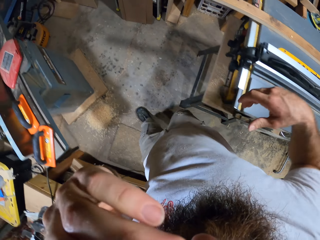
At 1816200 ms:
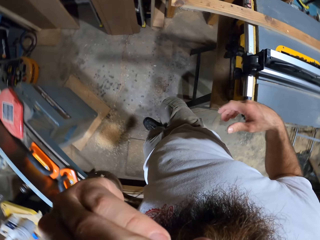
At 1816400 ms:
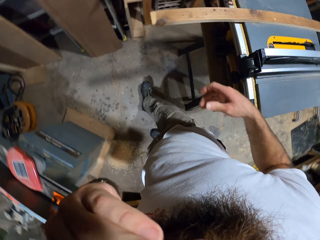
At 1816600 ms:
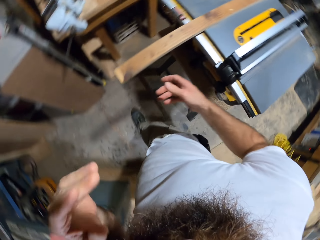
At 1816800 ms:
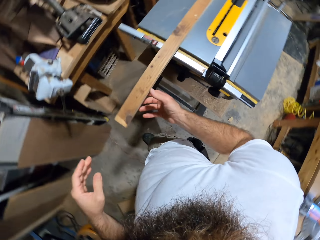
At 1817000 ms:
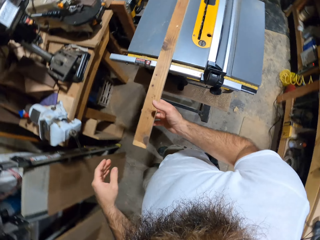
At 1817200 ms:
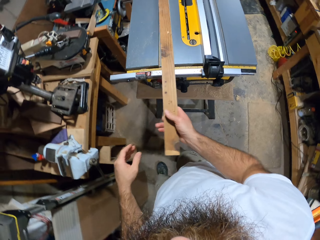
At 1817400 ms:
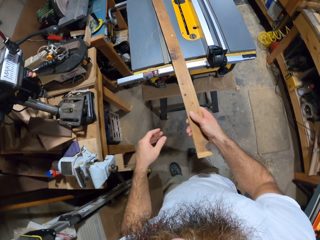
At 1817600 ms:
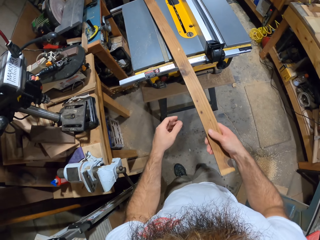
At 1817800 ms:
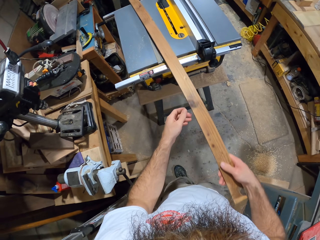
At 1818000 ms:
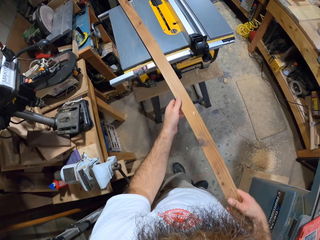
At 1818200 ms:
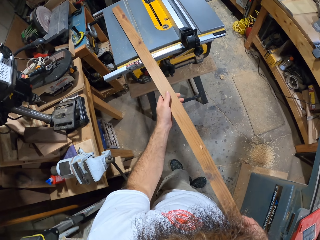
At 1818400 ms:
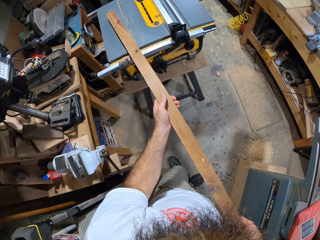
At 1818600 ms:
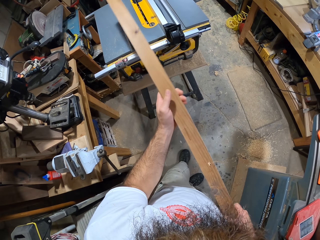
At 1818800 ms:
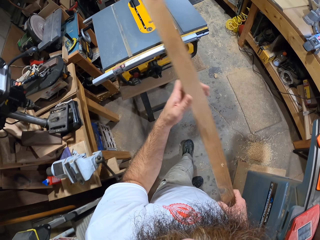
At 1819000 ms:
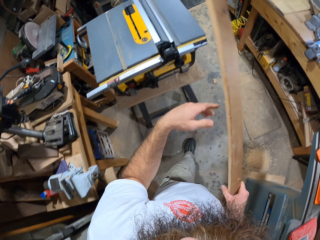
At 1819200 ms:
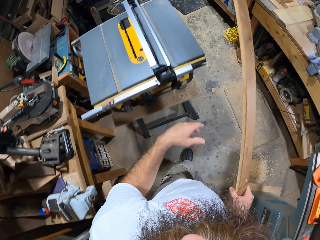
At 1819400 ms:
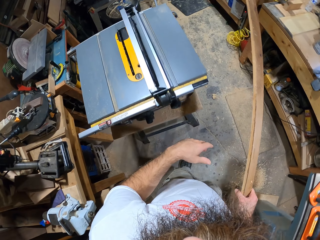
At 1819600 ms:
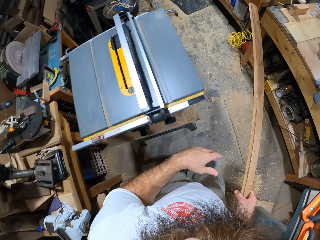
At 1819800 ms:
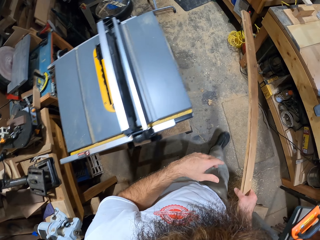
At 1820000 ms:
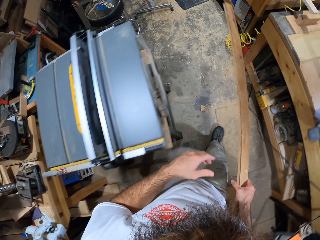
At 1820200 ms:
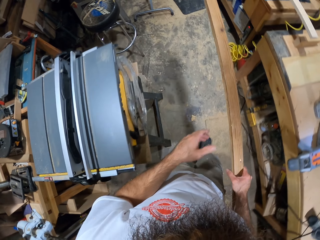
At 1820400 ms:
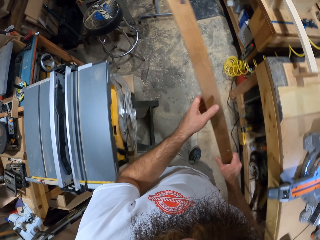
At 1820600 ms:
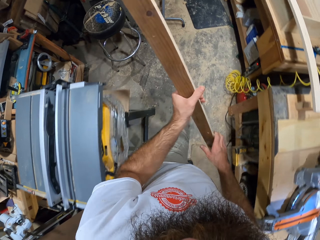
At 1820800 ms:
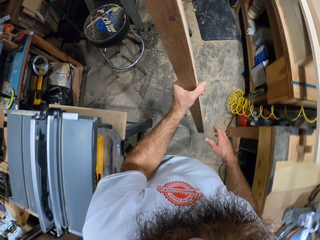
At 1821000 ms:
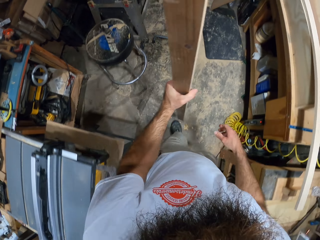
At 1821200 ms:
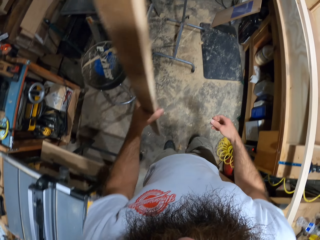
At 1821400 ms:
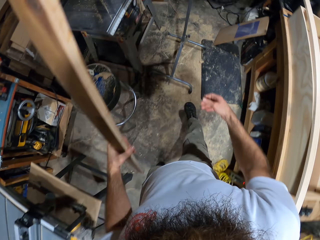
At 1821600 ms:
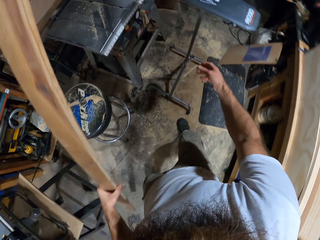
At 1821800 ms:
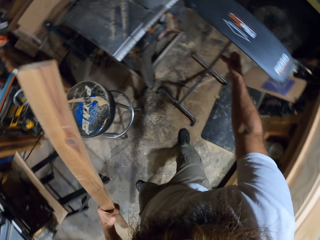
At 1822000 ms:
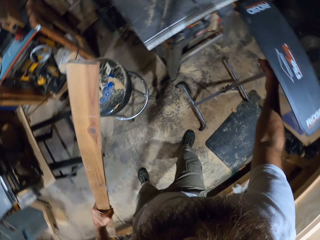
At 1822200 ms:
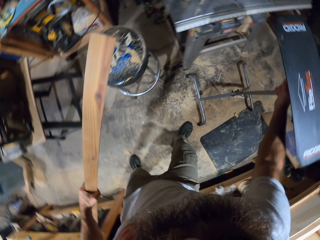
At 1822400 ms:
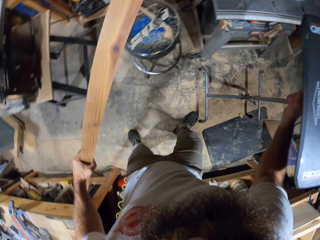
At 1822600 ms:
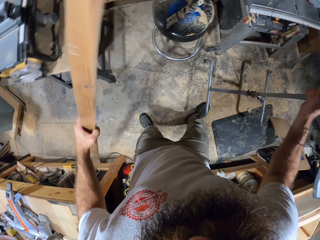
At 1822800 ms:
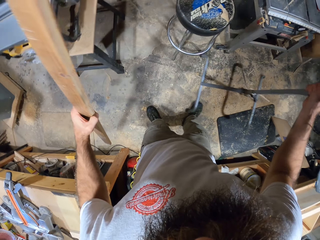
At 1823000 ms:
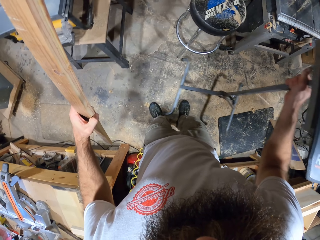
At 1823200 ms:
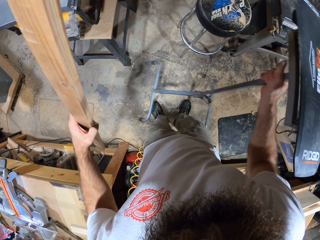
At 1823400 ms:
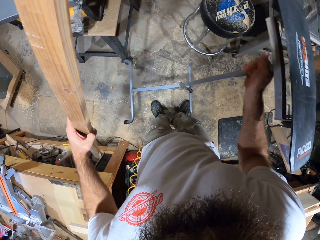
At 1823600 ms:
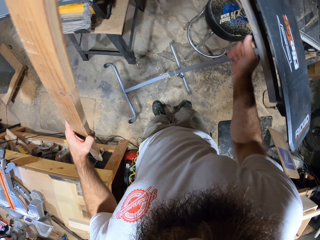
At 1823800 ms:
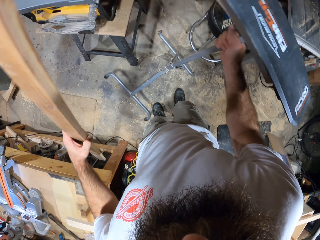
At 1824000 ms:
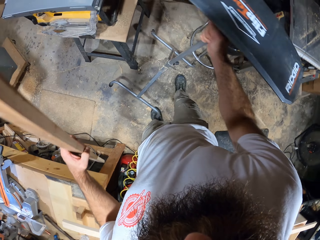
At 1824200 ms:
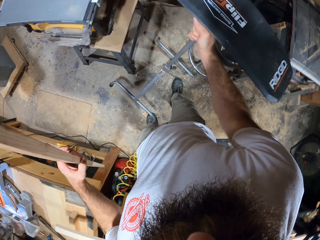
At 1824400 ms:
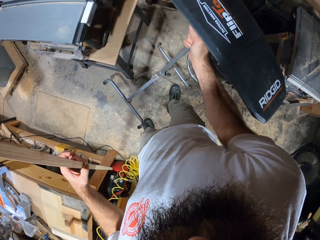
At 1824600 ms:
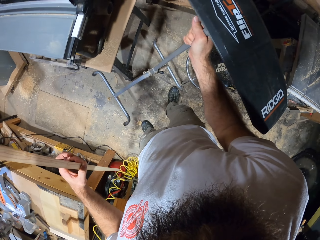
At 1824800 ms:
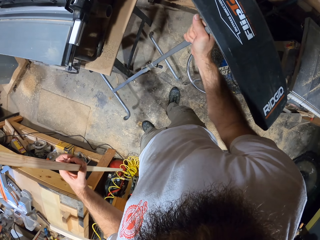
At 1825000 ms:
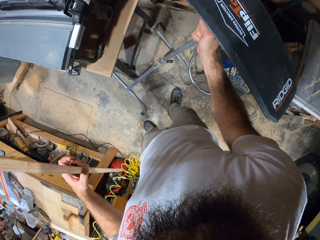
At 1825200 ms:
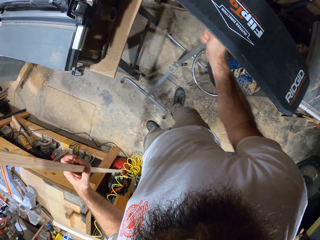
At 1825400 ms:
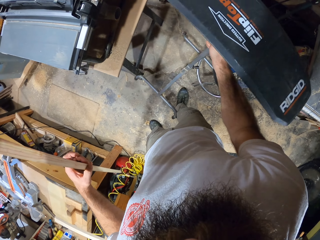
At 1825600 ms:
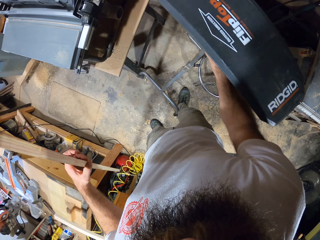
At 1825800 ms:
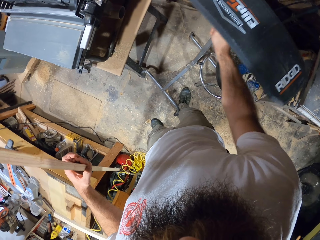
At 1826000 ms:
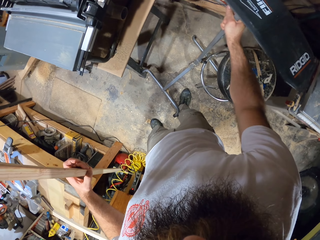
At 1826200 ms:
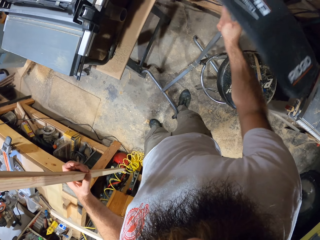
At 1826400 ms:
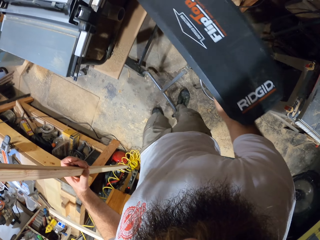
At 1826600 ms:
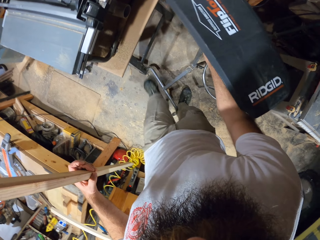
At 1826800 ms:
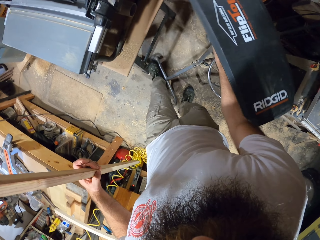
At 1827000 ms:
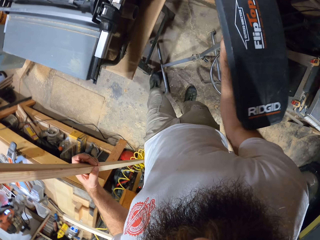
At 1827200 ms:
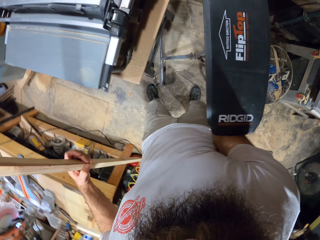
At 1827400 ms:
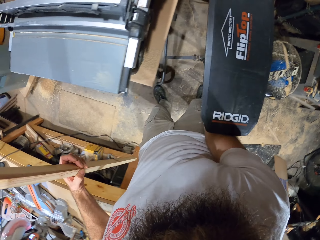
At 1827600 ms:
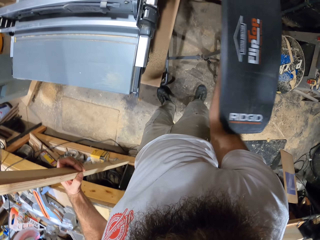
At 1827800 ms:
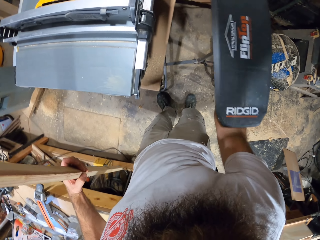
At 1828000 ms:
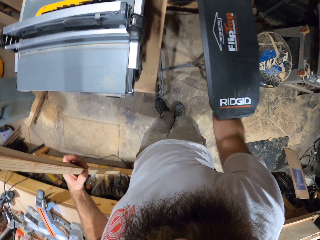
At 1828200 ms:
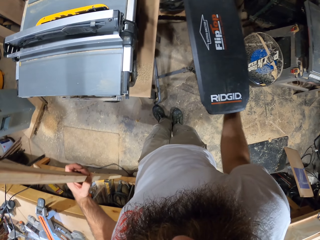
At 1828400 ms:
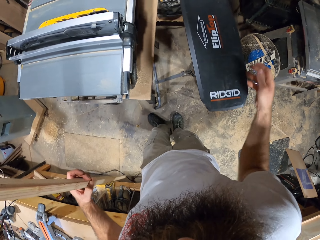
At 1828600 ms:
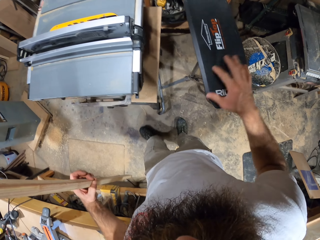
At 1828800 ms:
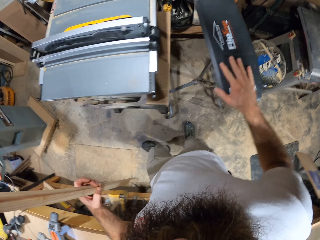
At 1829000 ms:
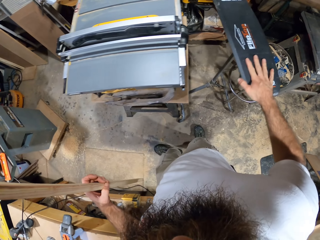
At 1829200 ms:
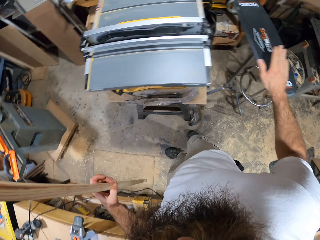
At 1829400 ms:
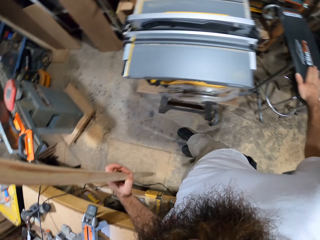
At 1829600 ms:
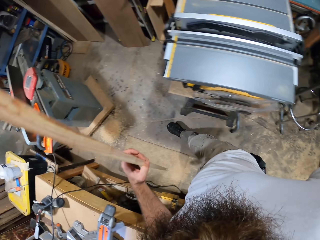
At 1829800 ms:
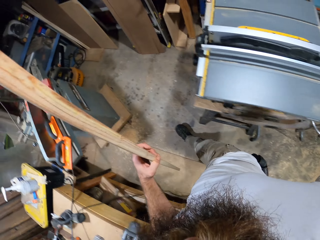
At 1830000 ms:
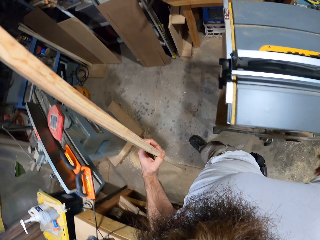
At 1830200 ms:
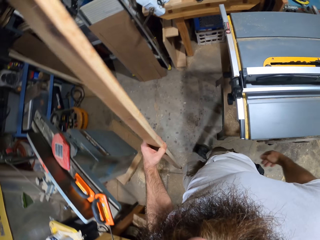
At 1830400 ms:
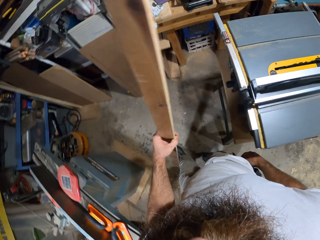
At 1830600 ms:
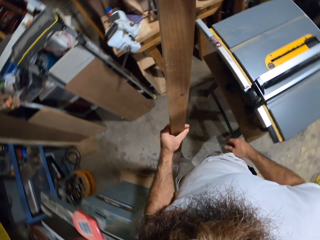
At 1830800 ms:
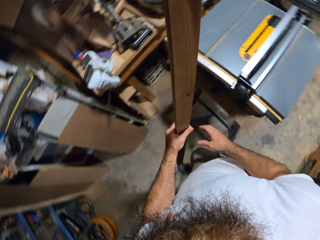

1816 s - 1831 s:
The camera wearer removes the plank of wood from the table saw with both hands. He removes his left hand from the plank of wood in his right hand. He passes the plank of wood in his right hand to his left hand. He lifts the work support stand with his right hand. He places the work support stand beside the table saw with his right hand. He taps his right hand on the work support stand.

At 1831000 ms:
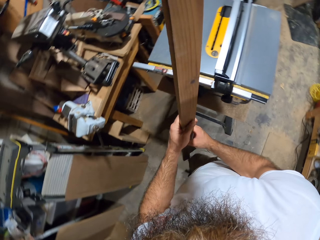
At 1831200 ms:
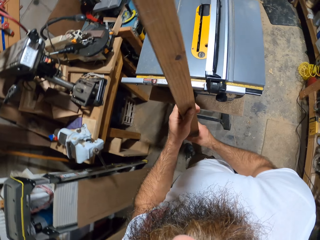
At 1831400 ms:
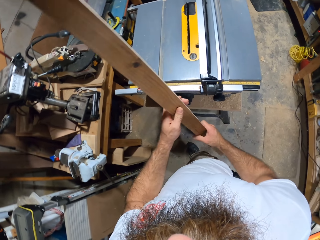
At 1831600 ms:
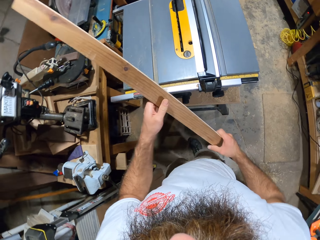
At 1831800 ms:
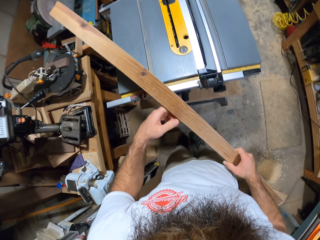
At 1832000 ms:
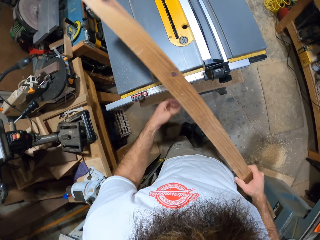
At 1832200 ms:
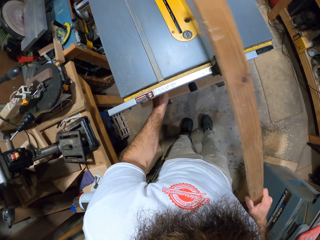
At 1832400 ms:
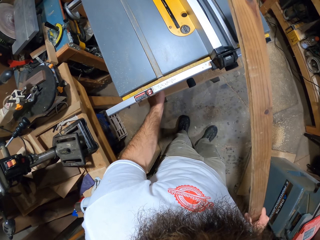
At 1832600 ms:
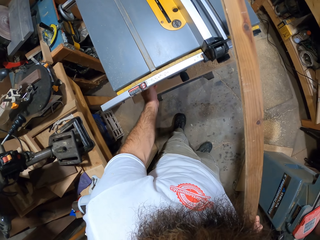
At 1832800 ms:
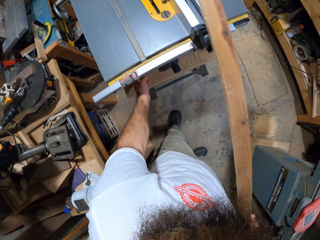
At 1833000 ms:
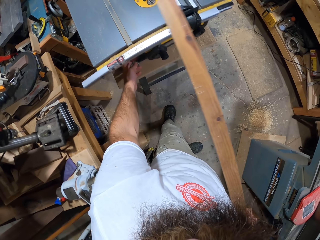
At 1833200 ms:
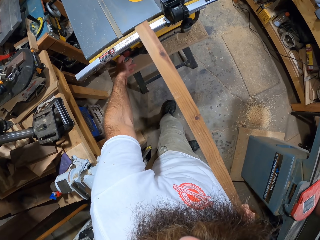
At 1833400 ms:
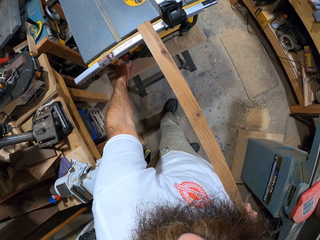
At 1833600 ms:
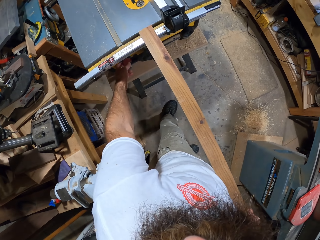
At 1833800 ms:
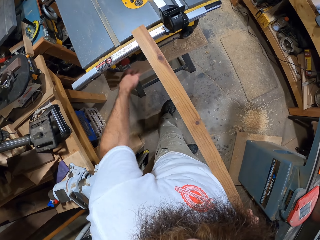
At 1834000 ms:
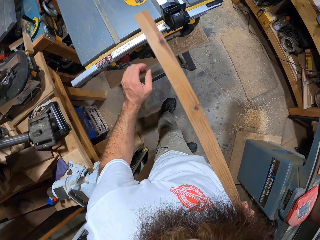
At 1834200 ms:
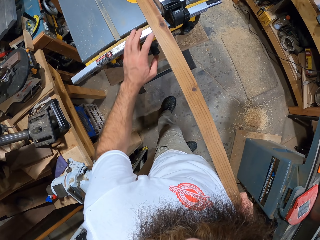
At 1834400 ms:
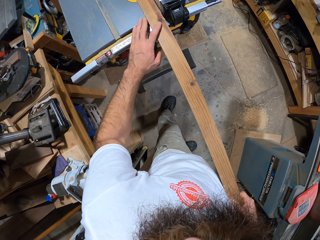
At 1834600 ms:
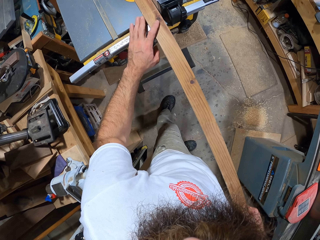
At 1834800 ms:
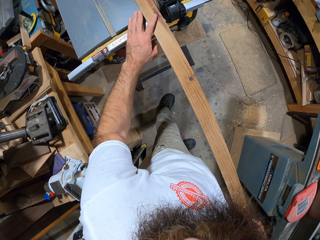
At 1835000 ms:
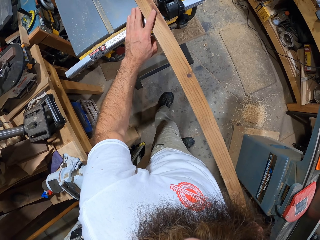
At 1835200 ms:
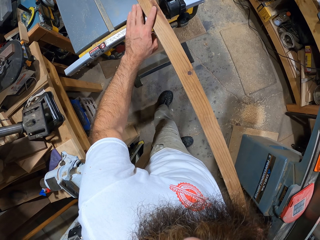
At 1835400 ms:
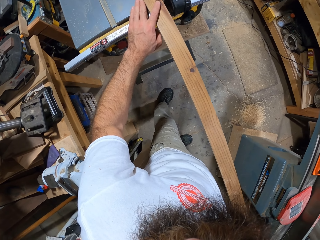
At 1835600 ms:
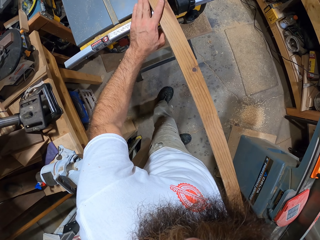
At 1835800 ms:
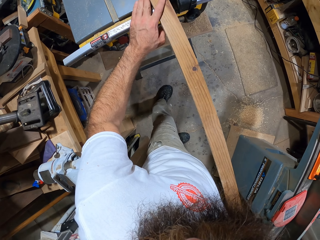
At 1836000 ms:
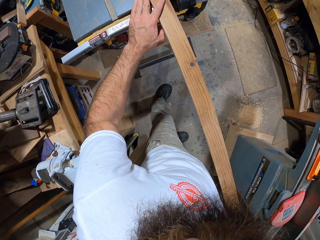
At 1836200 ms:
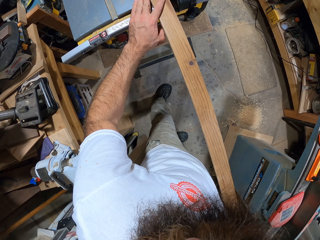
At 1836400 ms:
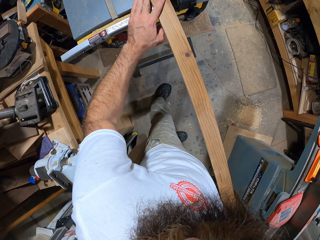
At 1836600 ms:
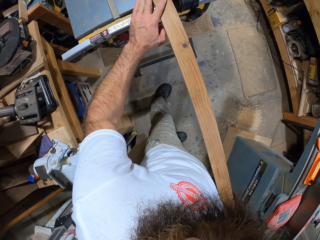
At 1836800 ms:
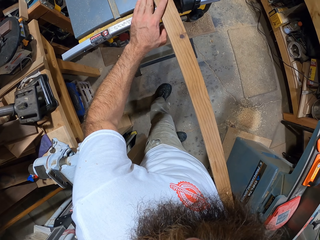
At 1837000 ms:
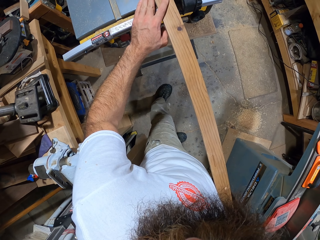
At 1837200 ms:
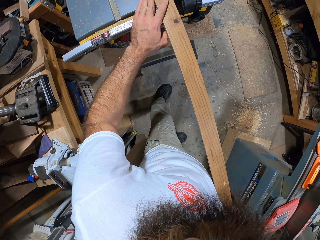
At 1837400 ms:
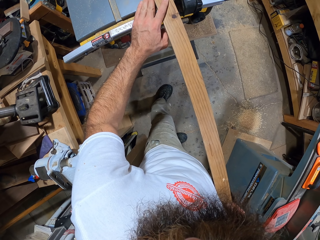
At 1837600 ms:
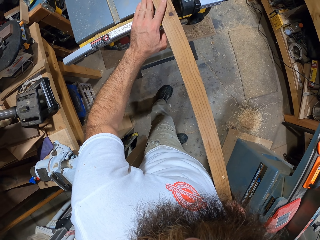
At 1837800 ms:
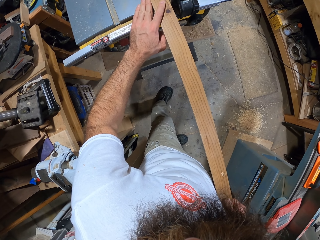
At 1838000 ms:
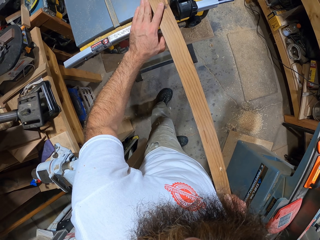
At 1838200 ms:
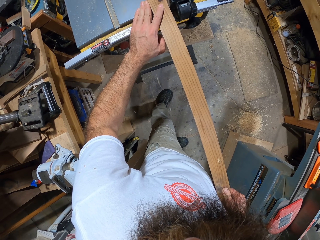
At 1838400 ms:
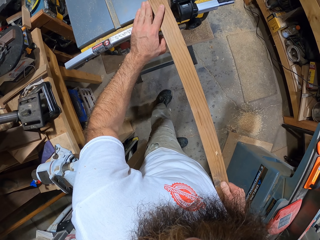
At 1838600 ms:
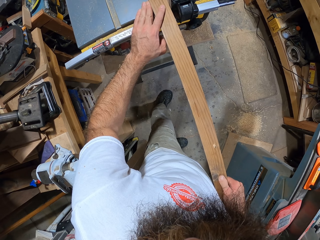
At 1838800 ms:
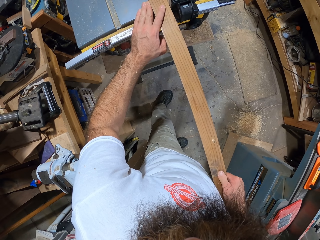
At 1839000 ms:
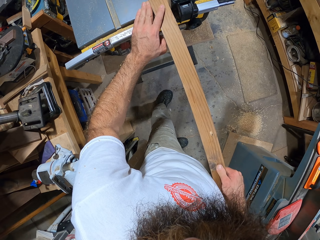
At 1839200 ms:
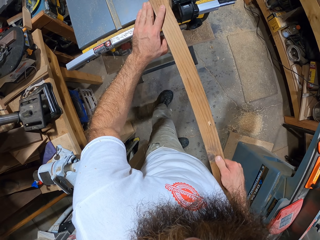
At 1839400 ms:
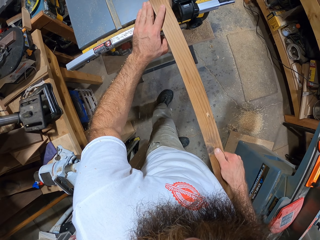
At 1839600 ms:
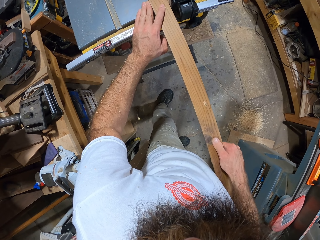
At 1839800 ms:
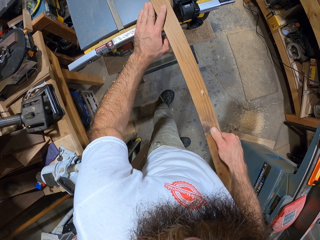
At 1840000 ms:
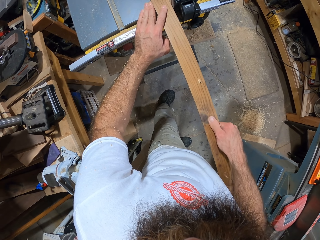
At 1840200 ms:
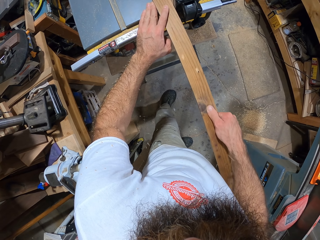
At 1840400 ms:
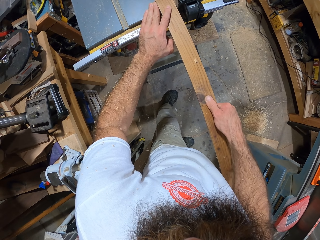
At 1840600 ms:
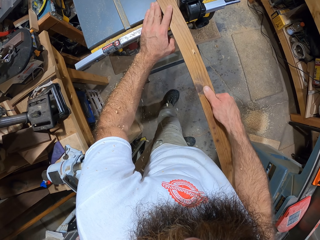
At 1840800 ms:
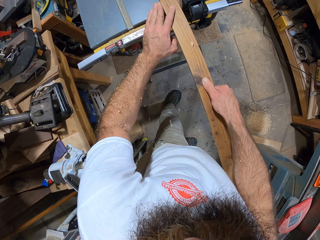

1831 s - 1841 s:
The camera wearer places his right hand on the plank of wood in his left hand. He switches the power switch of the table saw with his left hand. He pushes the wood. He cuts the plank of wood with the splitter of the table saw with both hands.
